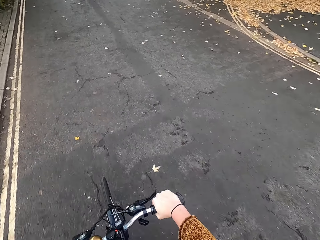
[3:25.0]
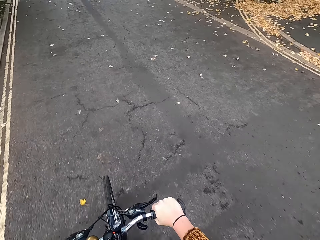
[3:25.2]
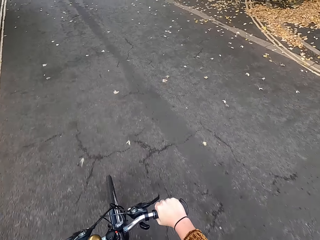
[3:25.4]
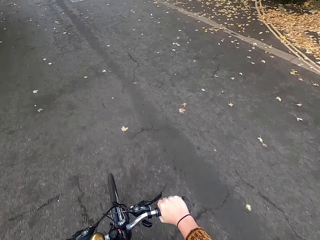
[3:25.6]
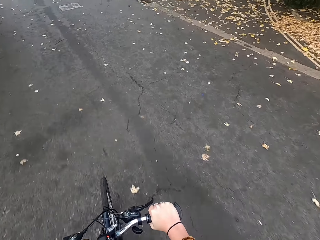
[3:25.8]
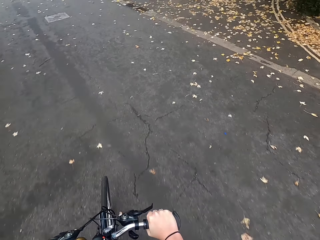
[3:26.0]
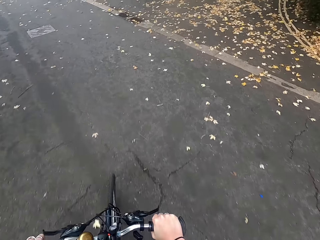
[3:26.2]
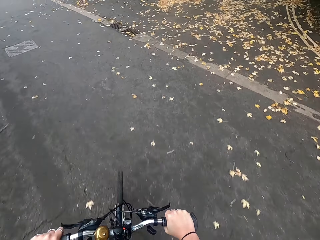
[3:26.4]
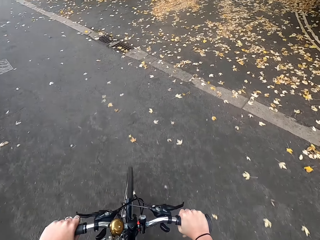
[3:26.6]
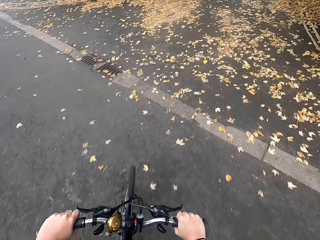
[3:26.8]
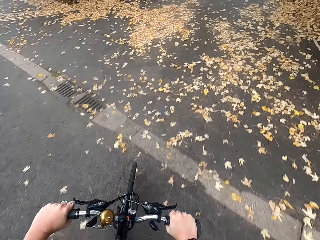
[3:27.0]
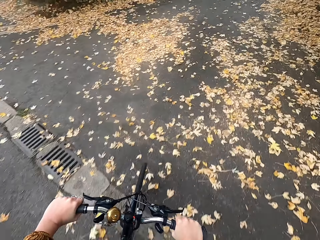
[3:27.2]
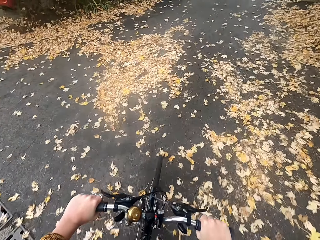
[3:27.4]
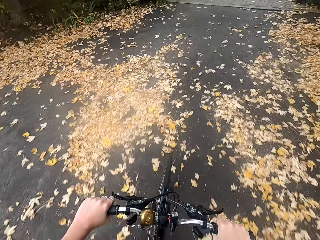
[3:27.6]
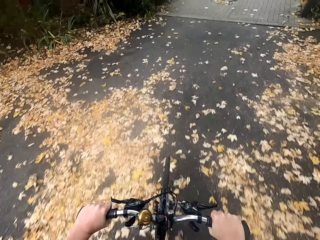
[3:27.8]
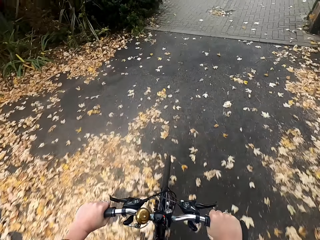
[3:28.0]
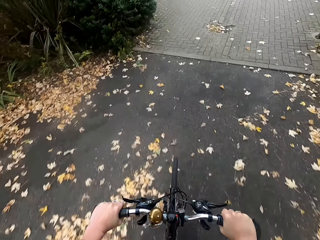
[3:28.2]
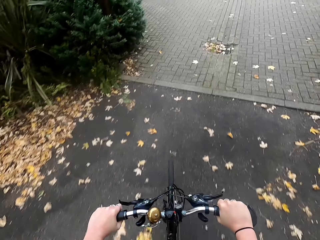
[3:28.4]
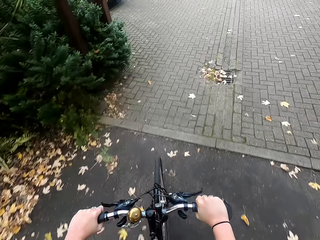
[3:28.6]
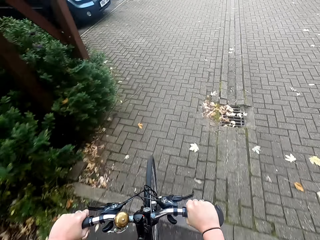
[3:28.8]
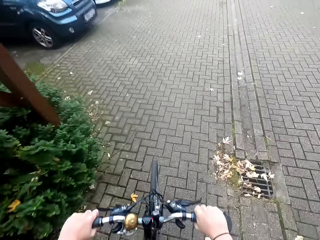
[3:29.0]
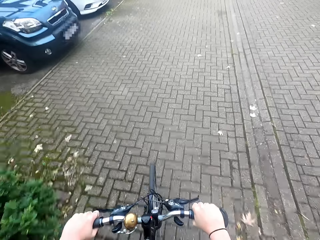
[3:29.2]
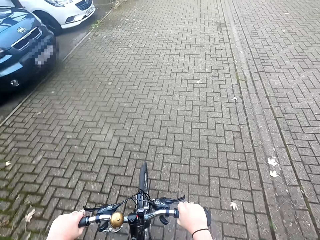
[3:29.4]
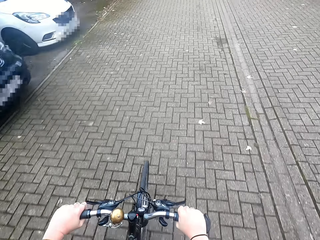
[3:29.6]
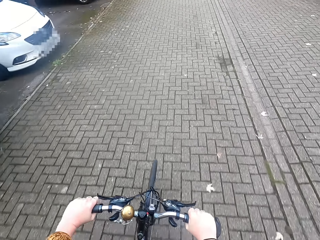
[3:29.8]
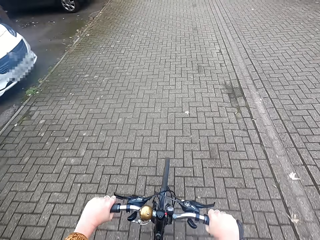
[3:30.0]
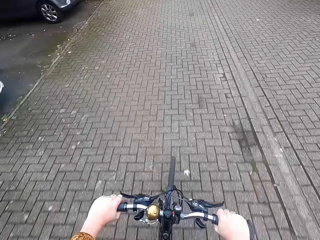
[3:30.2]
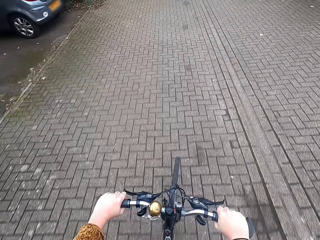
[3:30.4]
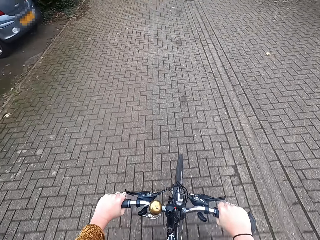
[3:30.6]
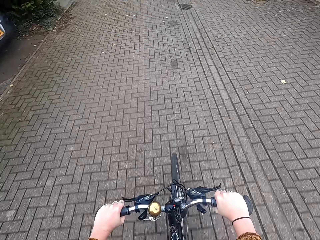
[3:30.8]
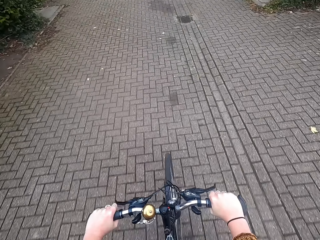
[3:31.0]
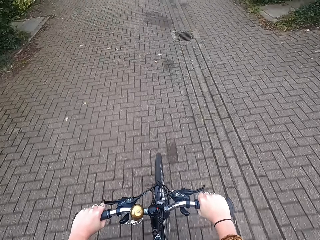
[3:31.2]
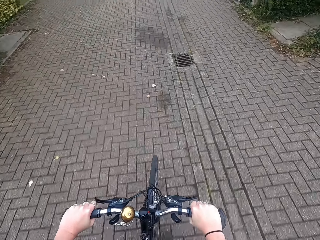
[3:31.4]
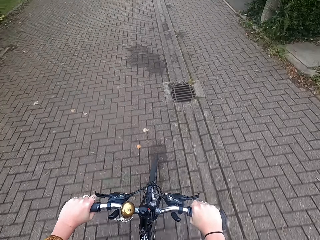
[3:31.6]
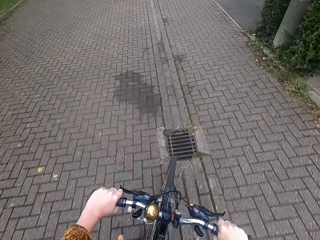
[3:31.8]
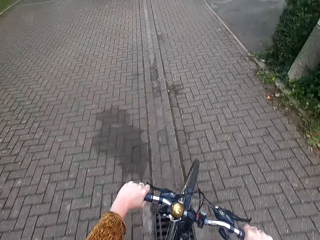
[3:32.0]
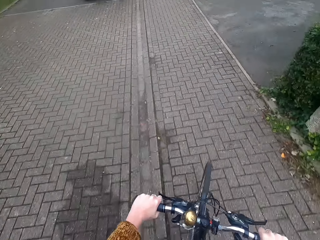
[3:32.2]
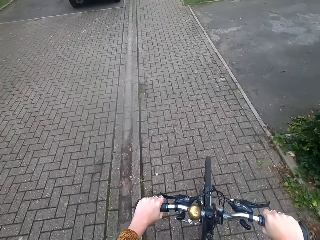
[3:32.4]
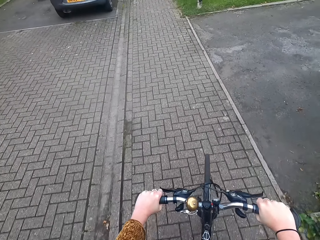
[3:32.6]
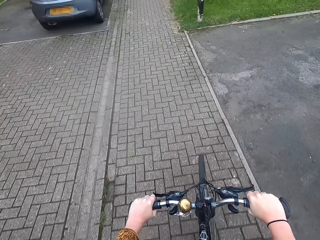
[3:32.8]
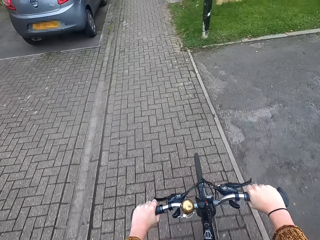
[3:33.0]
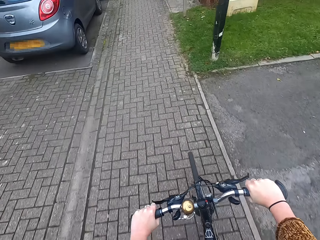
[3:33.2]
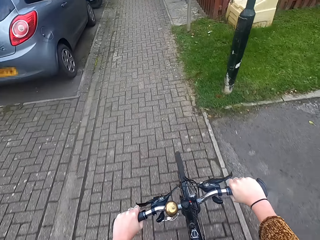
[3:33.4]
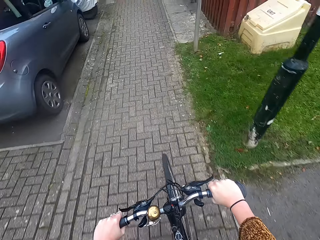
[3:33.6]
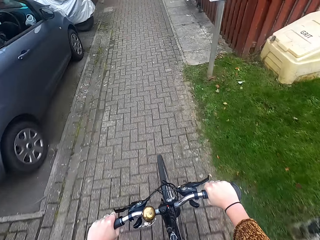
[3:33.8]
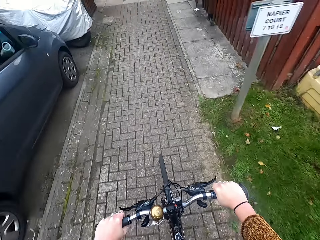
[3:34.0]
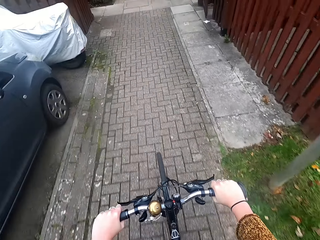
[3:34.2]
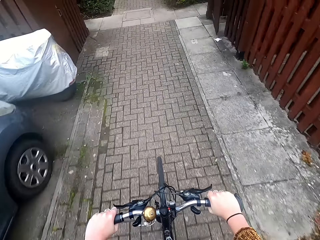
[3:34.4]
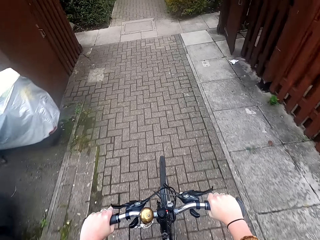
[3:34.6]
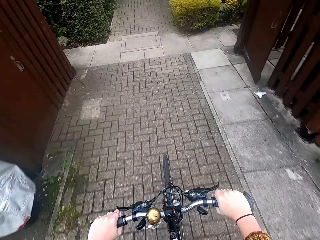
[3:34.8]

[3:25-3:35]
The camera wearer crosses a road to the right. They cycle a bicycle on the pathway.

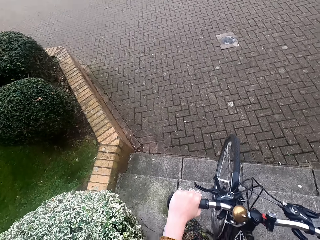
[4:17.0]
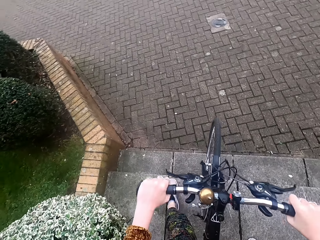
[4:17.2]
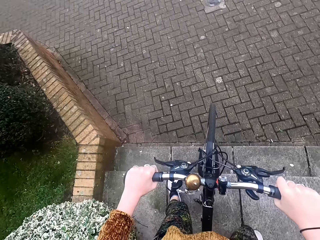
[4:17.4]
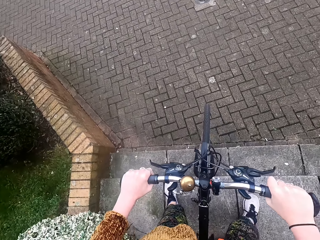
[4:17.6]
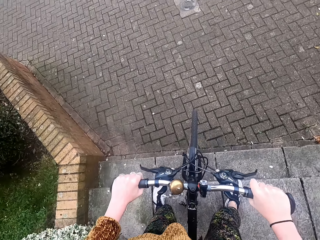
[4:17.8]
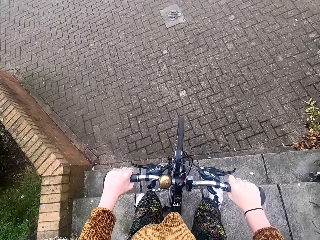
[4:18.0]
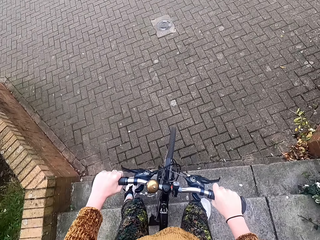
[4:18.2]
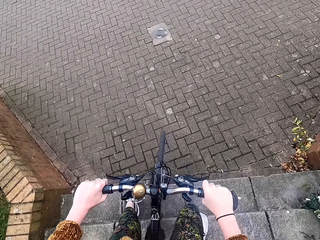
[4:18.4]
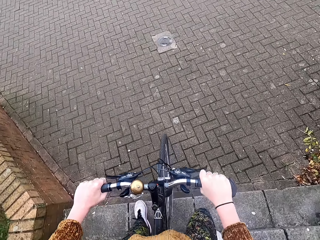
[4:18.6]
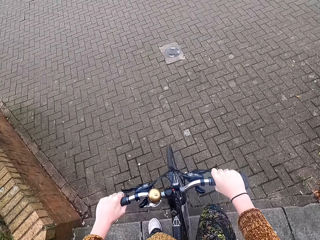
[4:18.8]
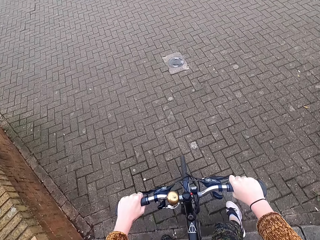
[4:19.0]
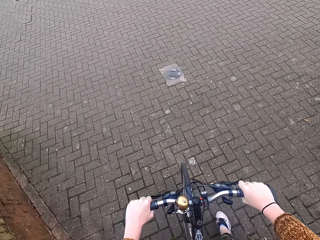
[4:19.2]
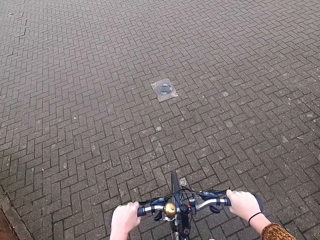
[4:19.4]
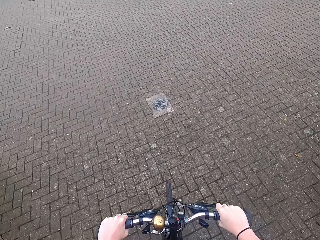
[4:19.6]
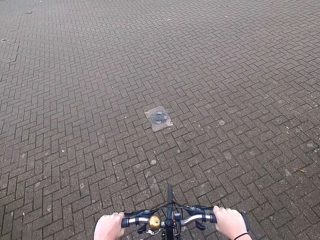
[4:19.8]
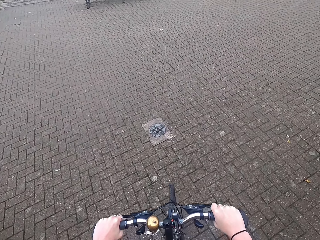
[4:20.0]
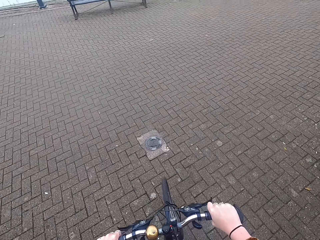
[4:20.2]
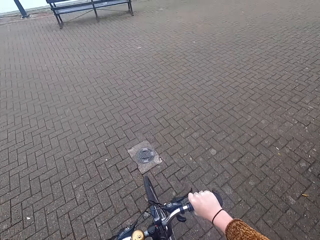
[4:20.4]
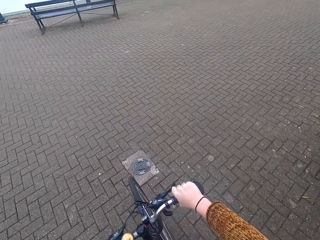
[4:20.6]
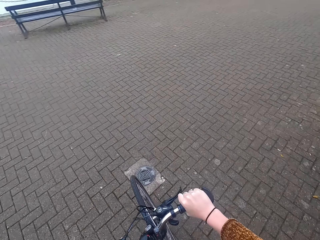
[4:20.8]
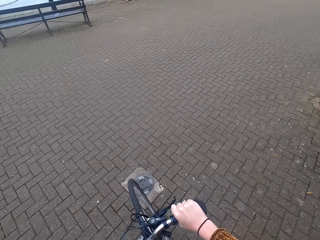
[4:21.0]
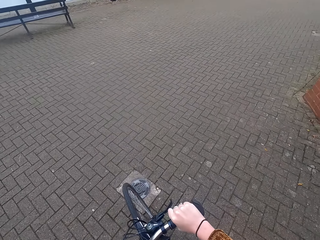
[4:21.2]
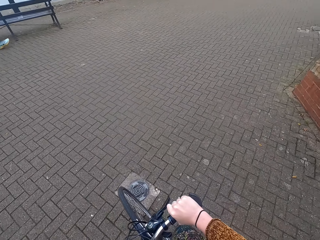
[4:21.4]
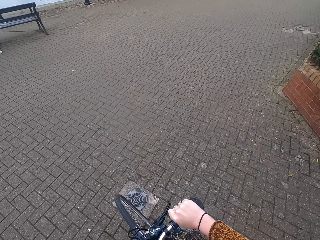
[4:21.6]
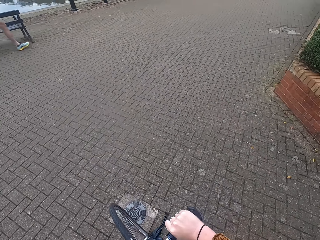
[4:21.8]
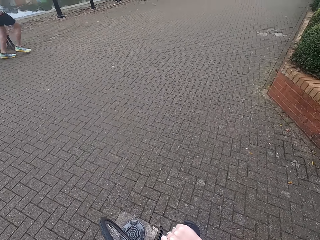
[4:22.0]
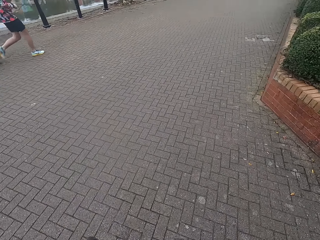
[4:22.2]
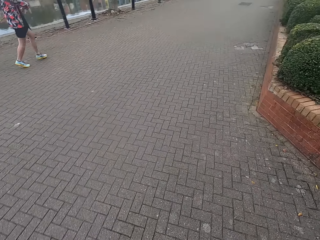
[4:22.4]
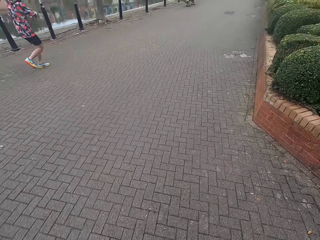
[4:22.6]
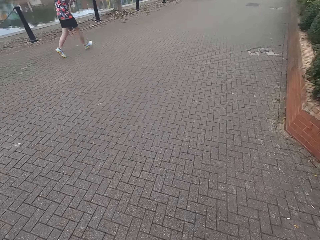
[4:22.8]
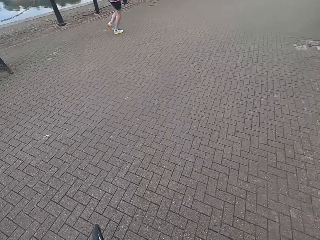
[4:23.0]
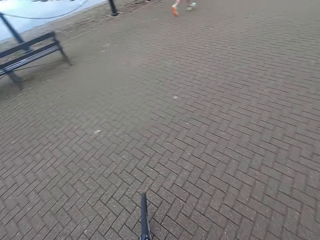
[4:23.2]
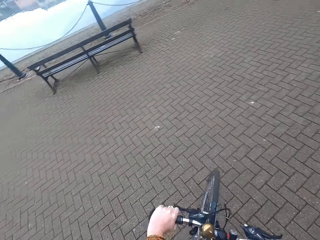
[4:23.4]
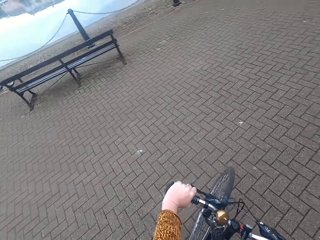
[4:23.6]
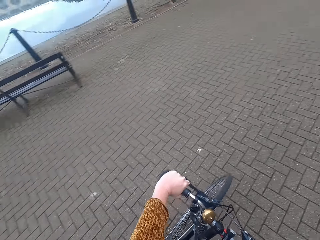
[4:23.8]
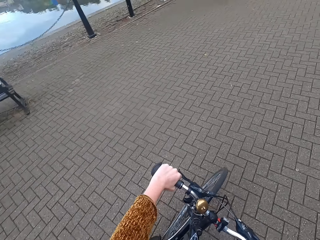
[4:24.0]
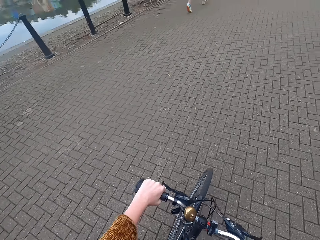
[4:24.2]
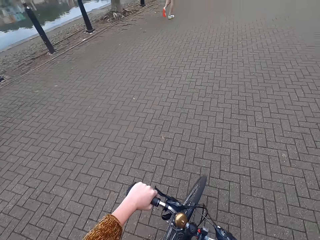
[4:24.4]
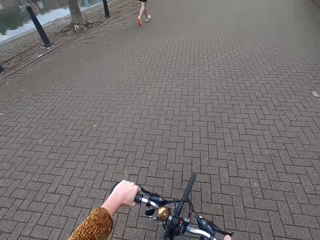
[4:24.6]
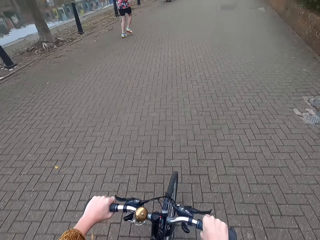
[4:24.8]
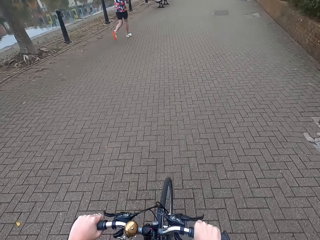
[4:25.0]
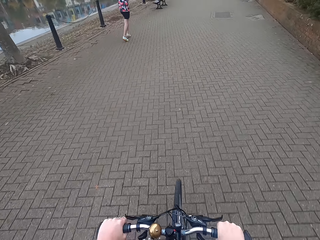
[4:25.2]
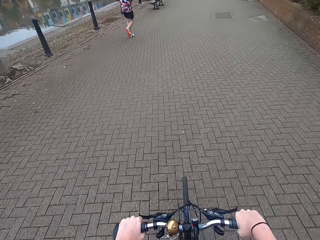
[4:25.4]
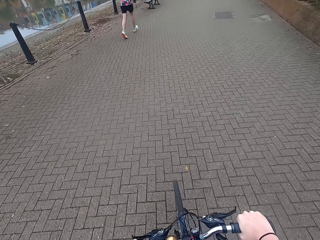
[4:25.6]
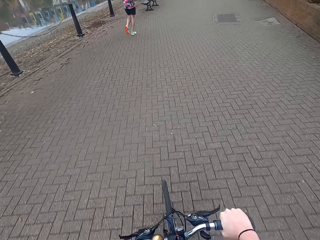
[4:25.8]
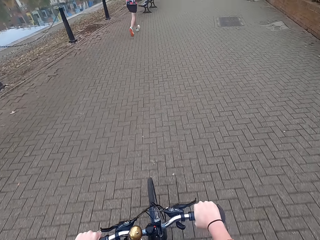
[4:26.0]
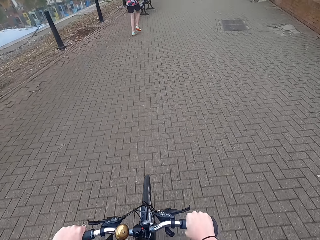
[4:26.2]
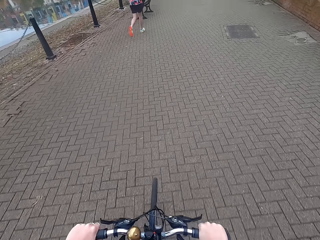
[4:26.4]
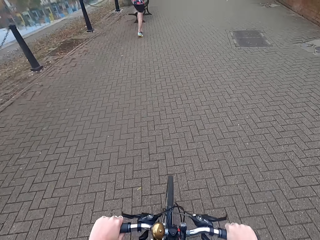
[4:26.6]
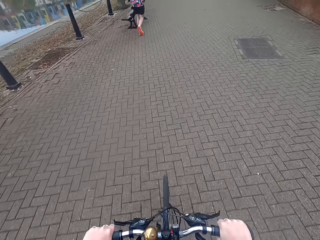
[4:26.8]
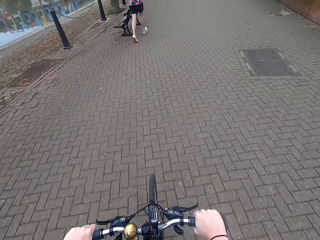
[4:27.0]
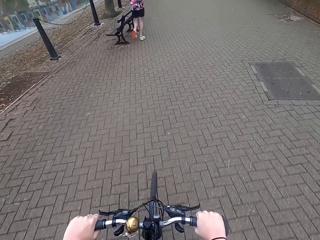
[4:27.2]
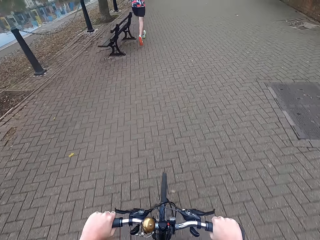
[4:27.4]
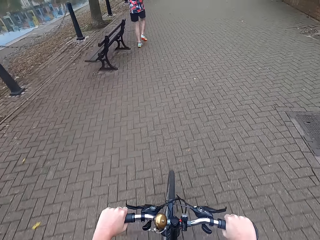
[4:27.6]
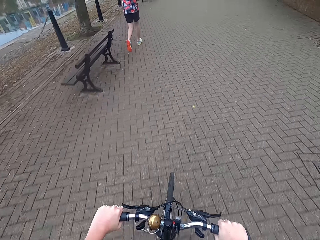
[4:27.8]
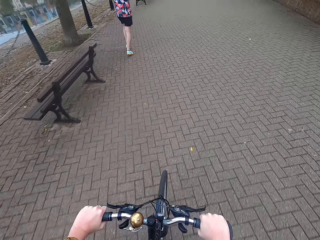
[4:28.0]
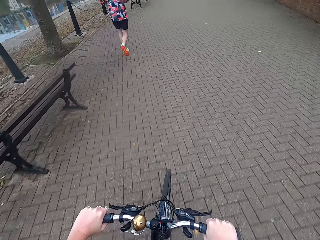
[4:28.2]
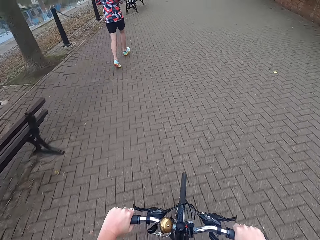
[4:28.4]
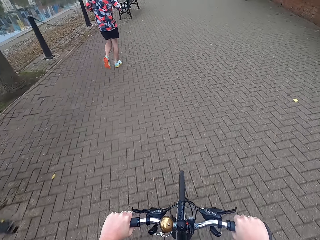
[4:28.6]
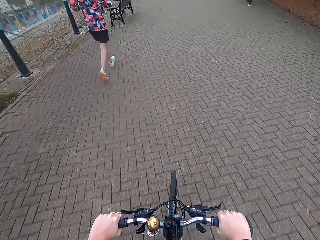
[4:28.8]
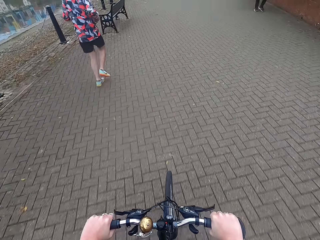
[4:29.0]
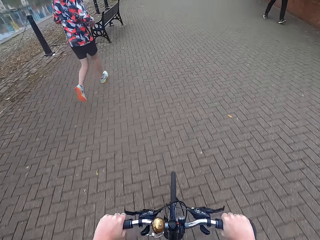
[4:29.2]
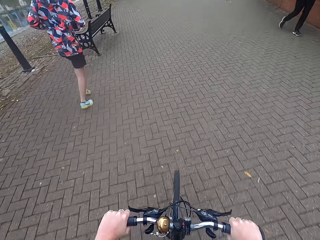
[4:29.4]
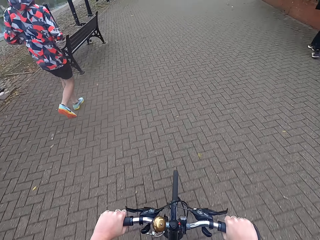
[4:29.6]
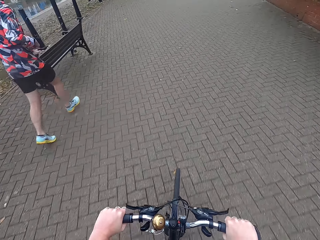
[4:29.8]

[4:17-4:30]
The camera wearer slows down the bicycle. A man jogs past the camera wearer. The camera wearer cycles the bicycle on the pathway.
